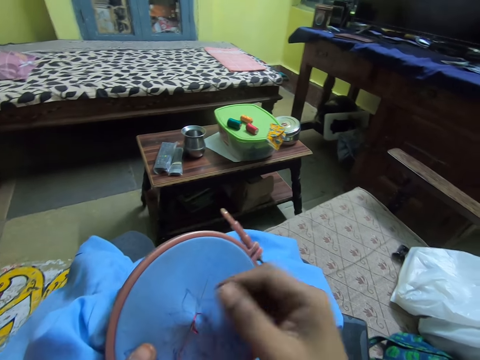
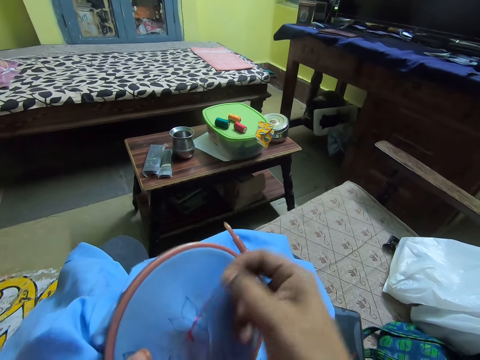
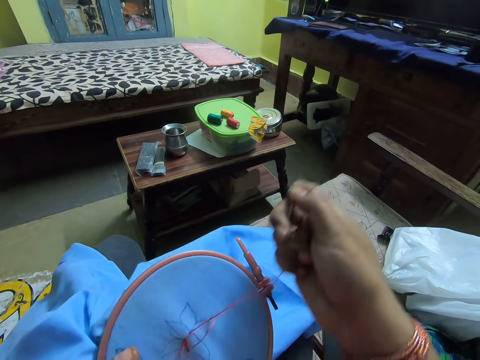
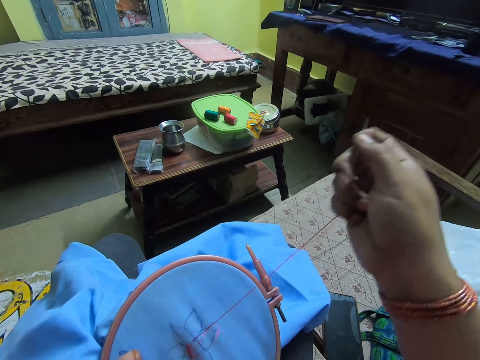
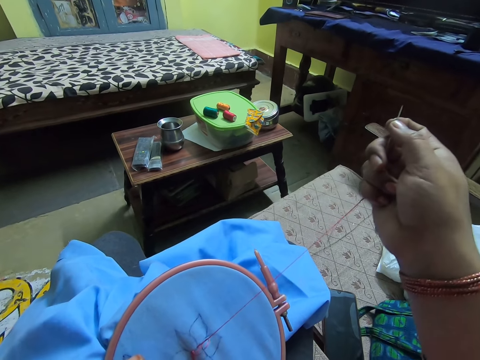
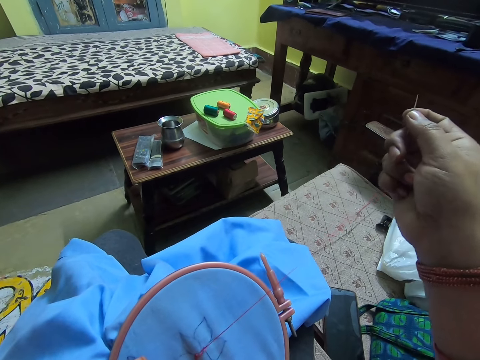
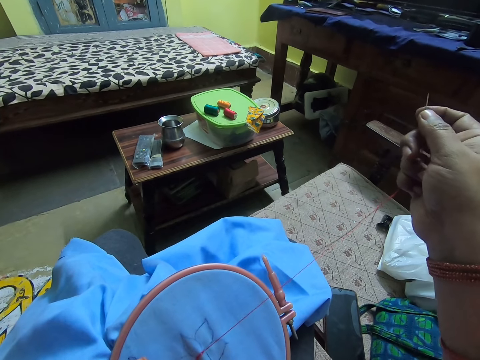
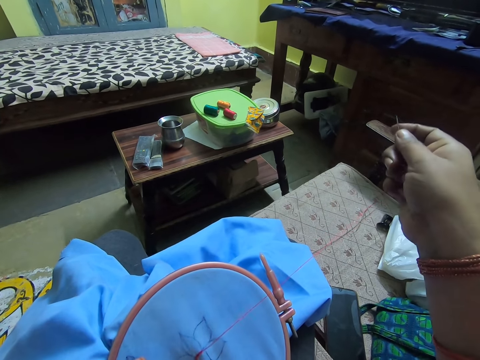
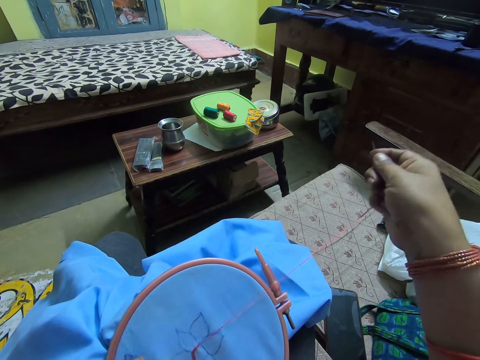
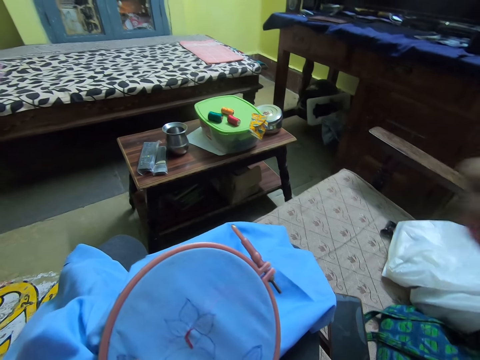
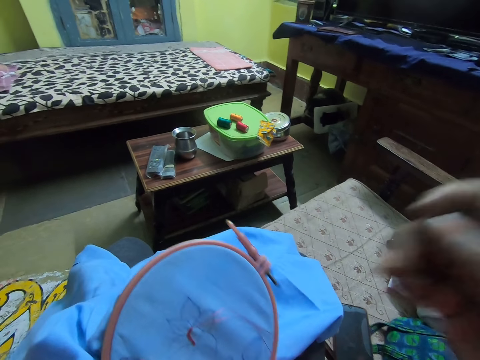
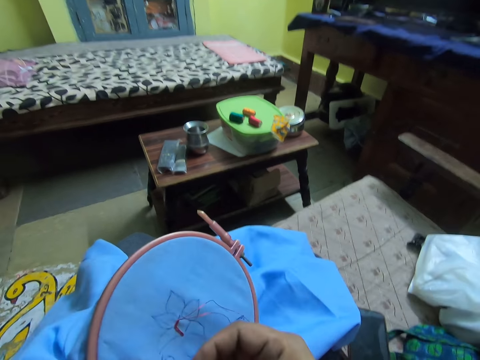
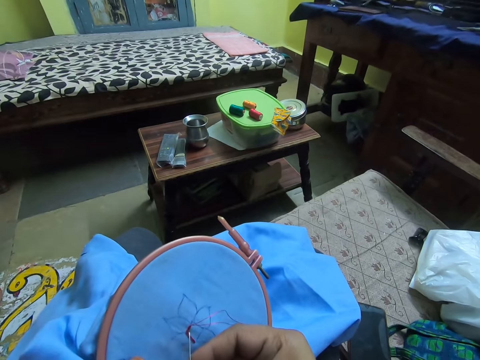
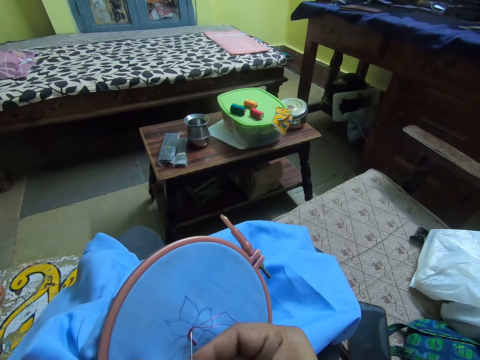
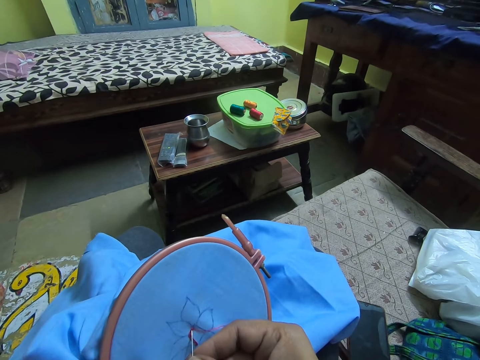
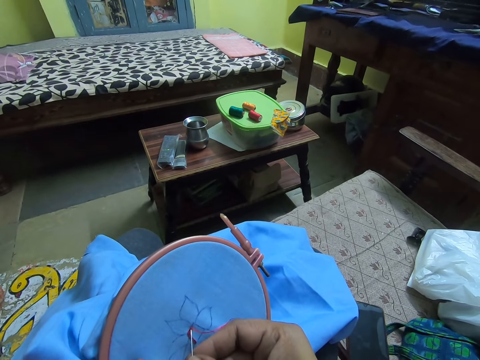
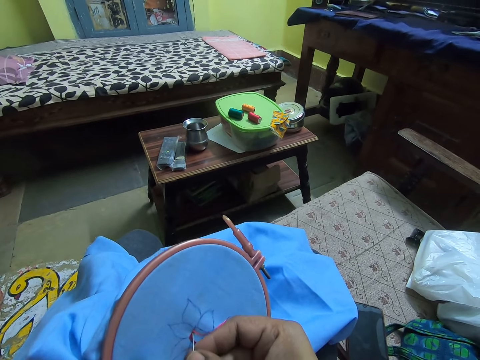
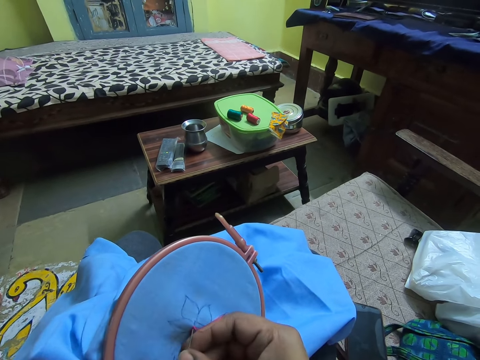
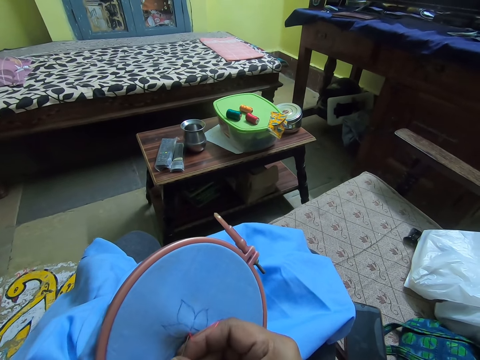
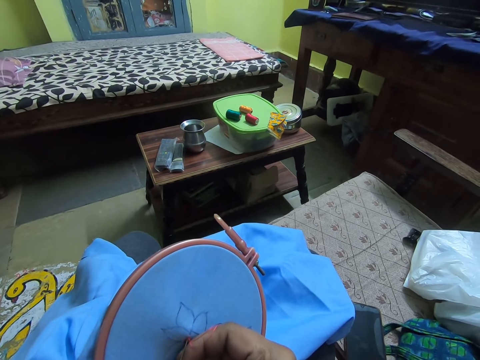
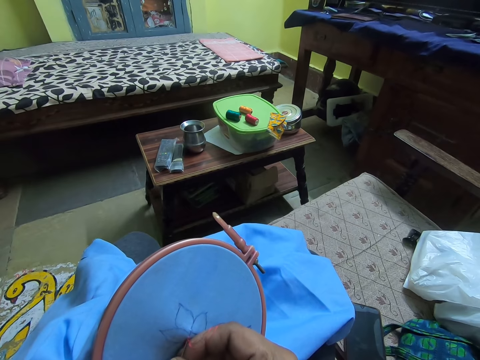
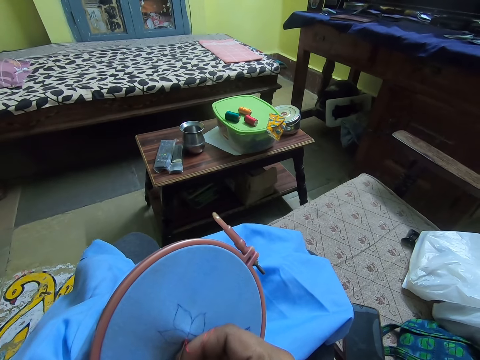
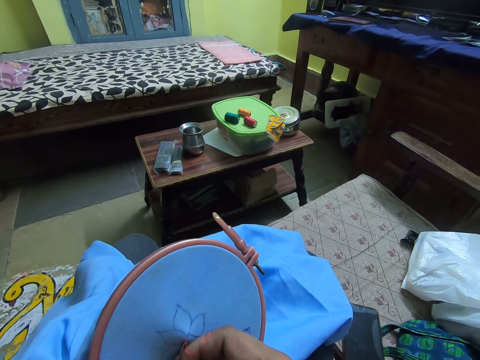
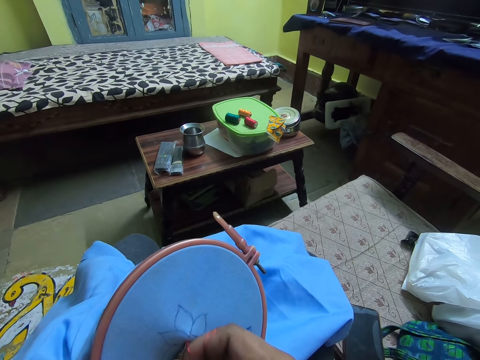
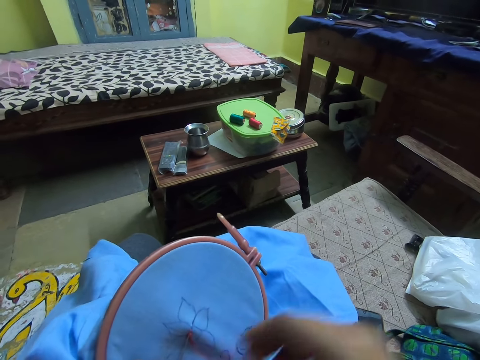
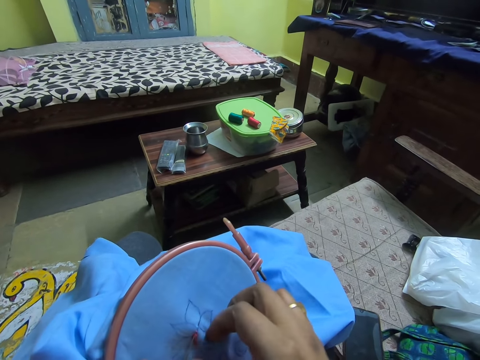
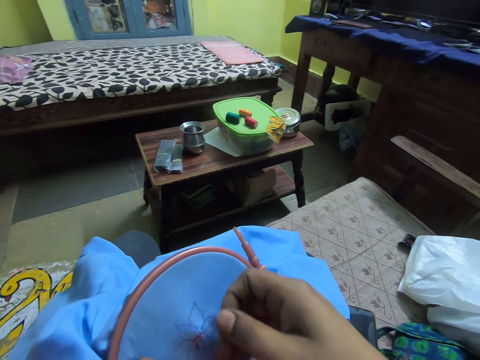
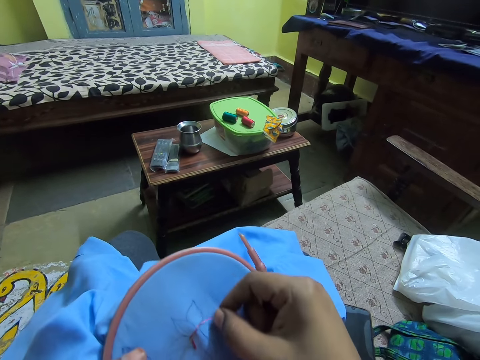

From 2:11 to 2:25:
The camera wearer adjusts the fabric. They sew the fabric with a needle.

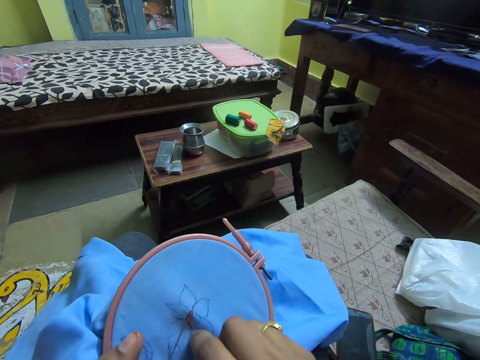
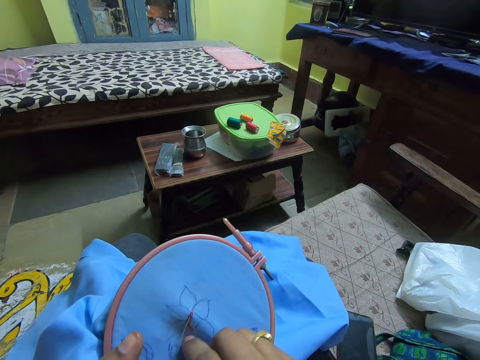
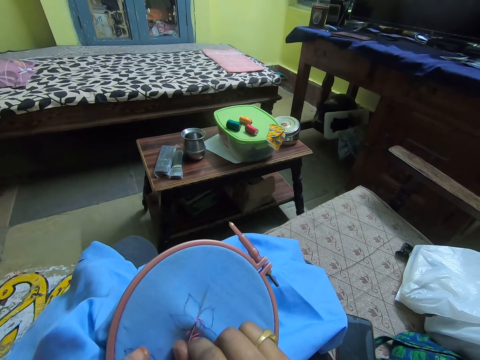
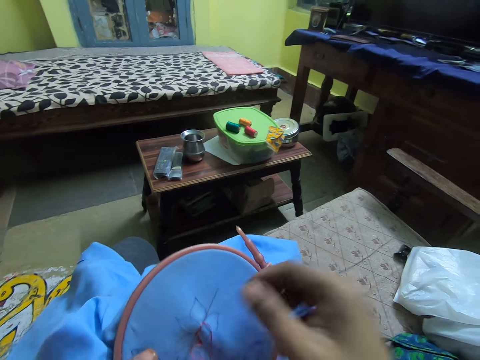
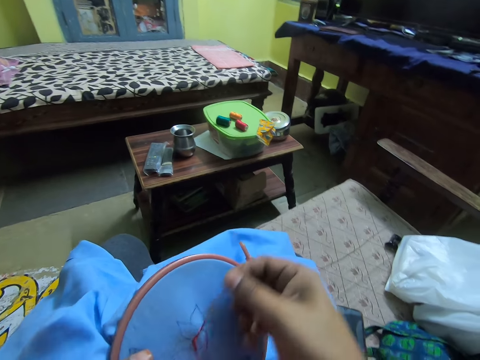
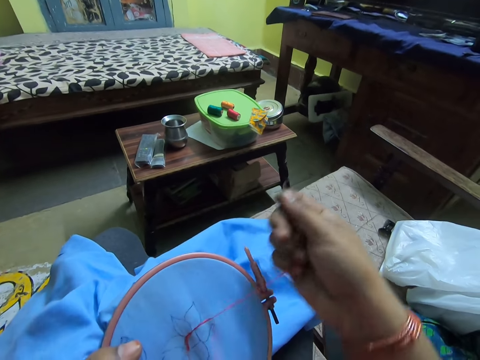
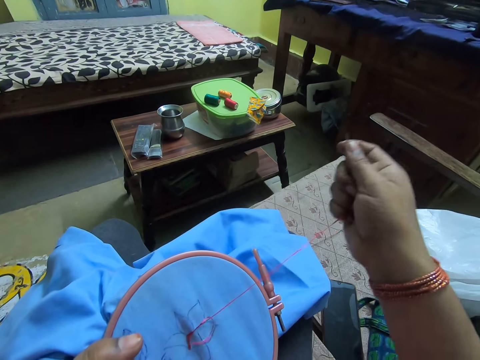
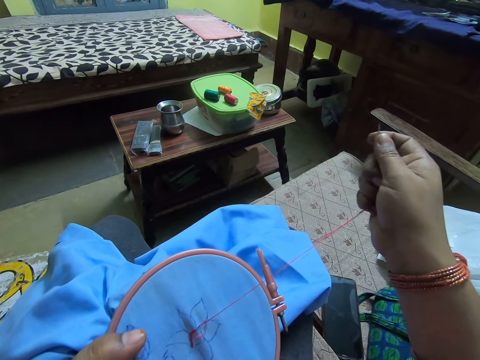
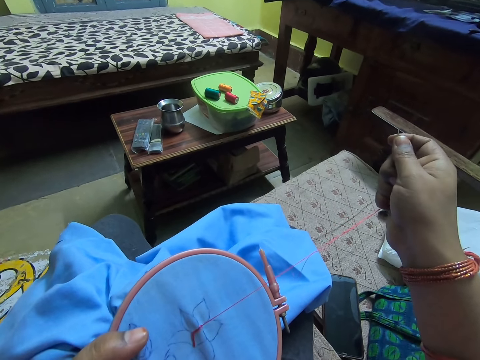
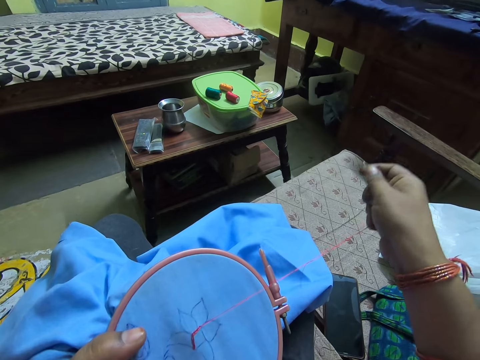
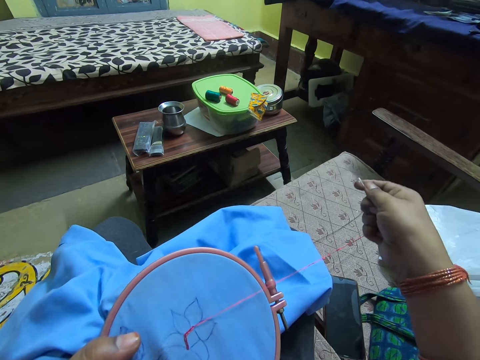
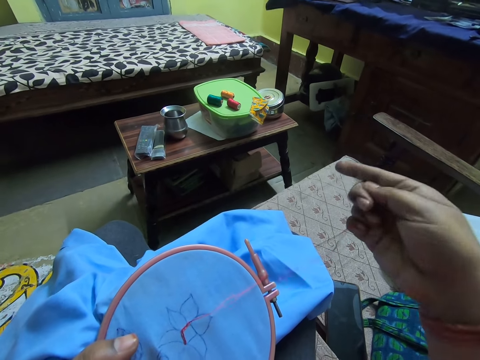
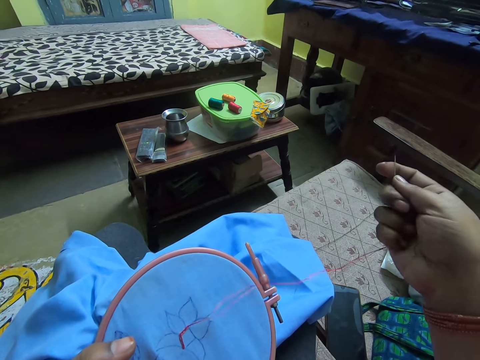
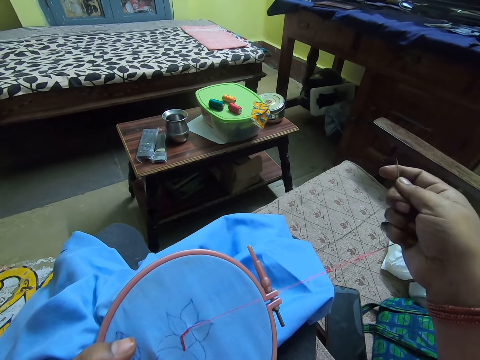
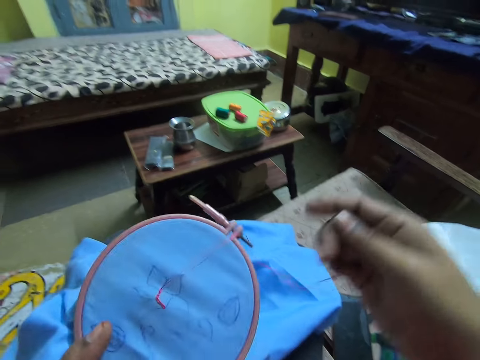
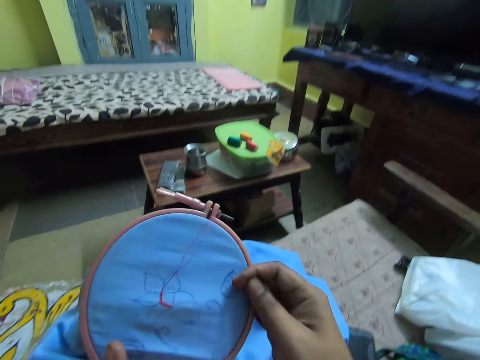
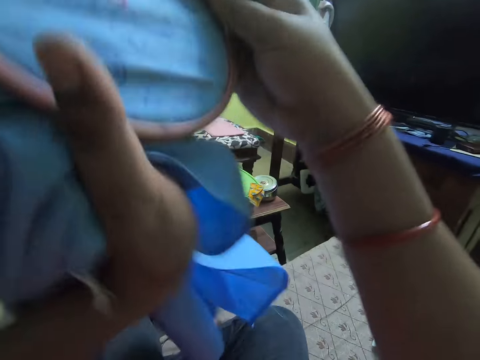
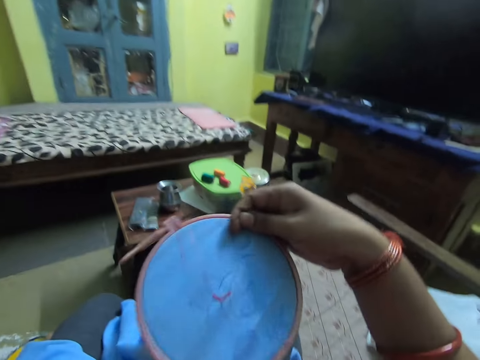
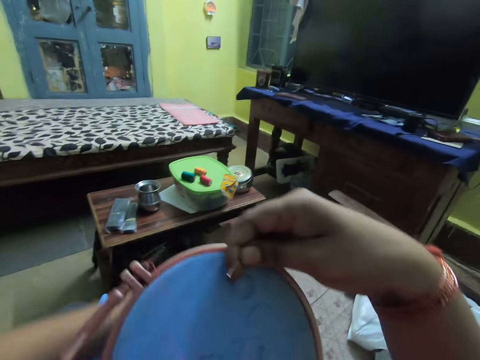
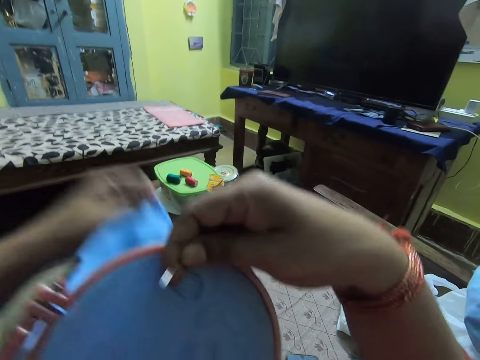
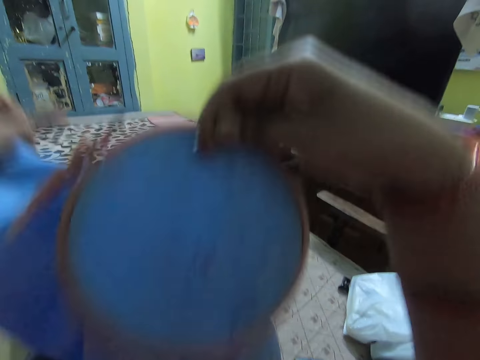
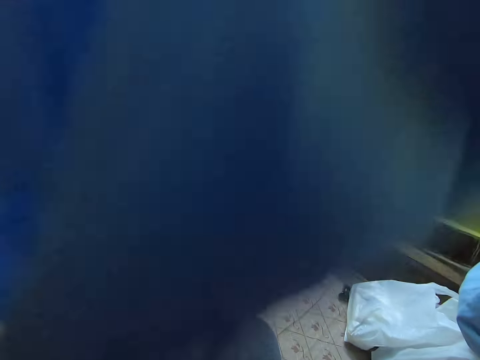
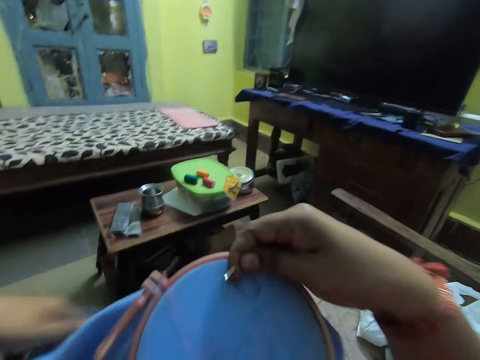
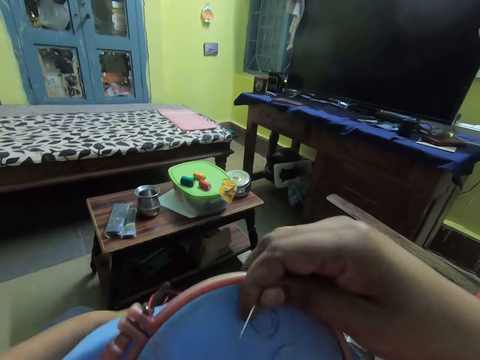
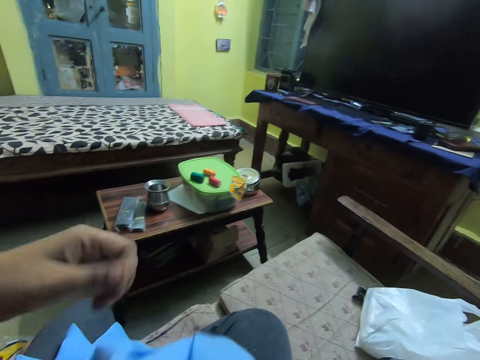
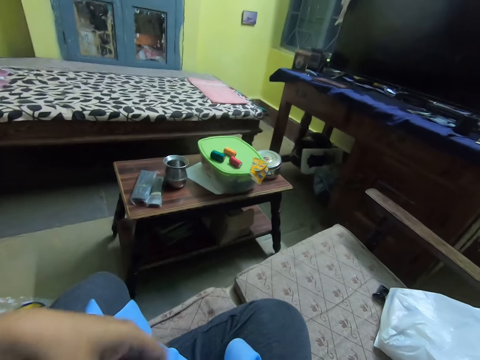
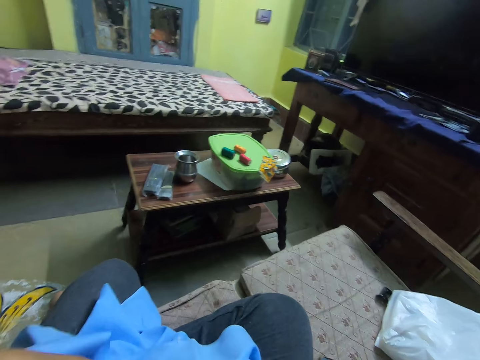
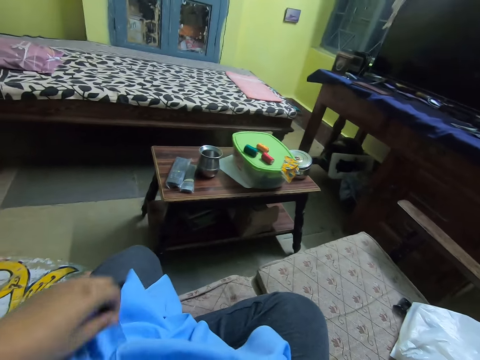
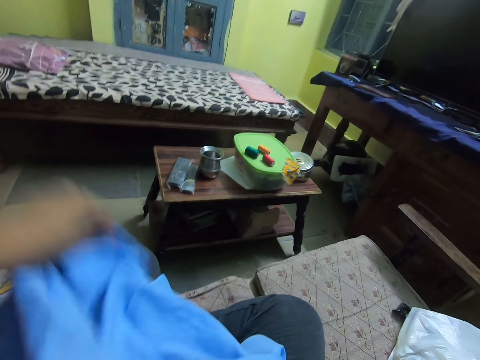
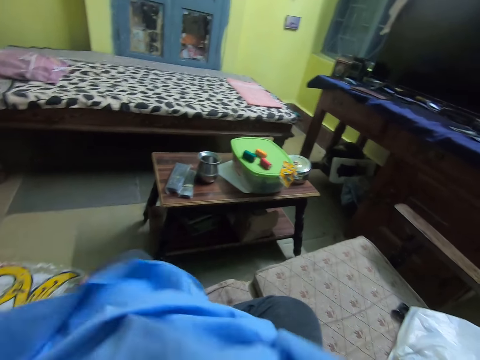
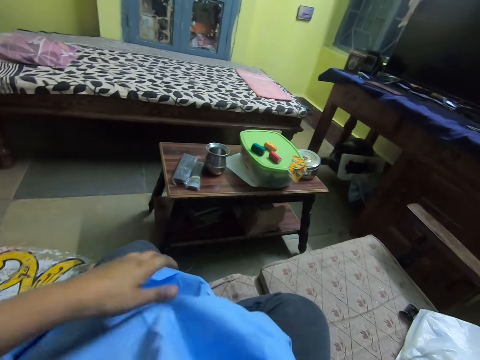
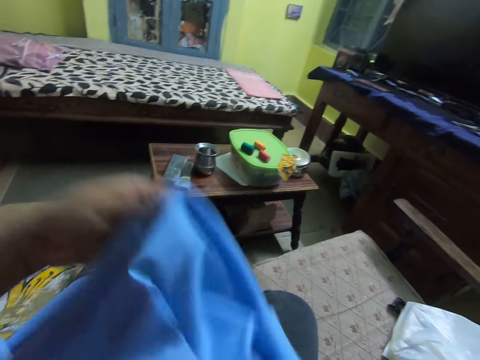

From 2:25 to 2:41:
The camera wearer pulls the sewing thread. They adjust the fabric. They turn the cloth. They lift the fabric and adjust the fabric.
